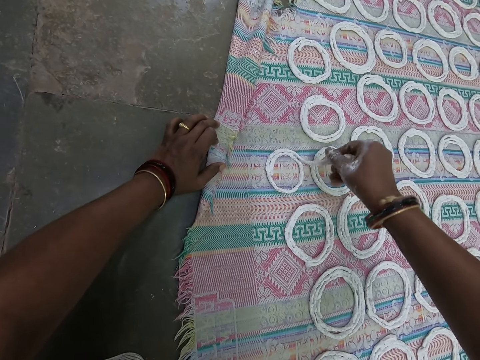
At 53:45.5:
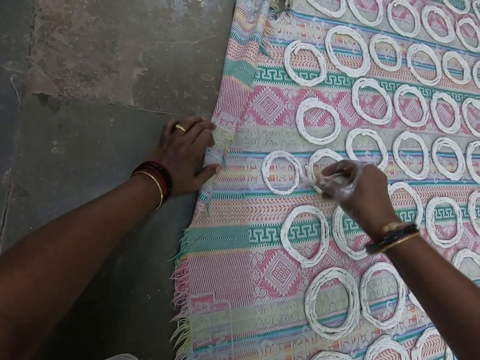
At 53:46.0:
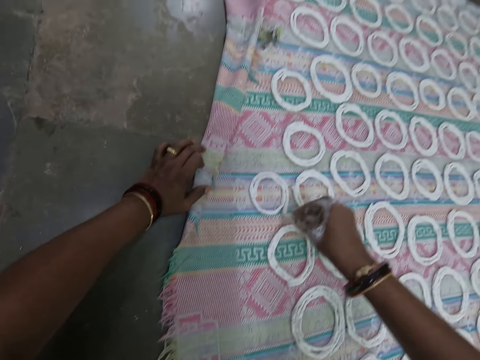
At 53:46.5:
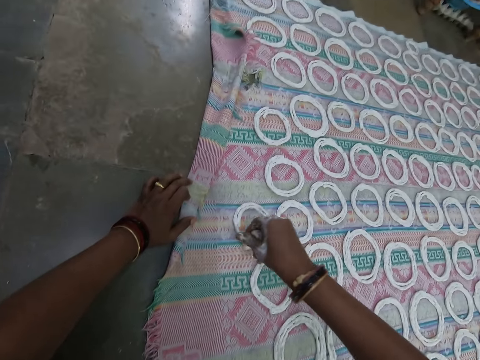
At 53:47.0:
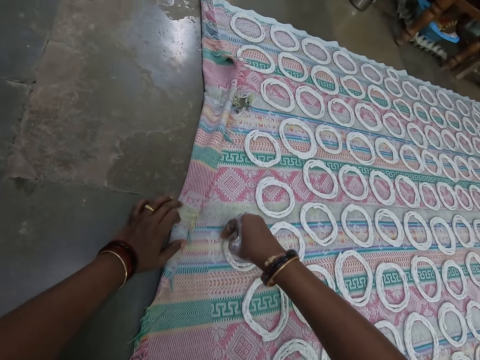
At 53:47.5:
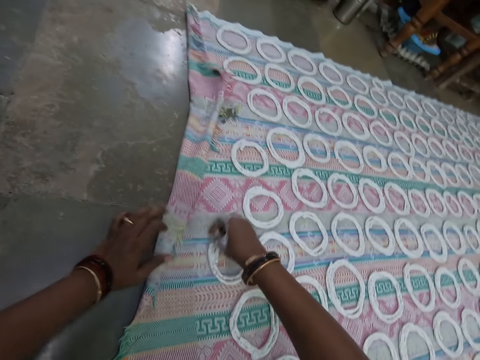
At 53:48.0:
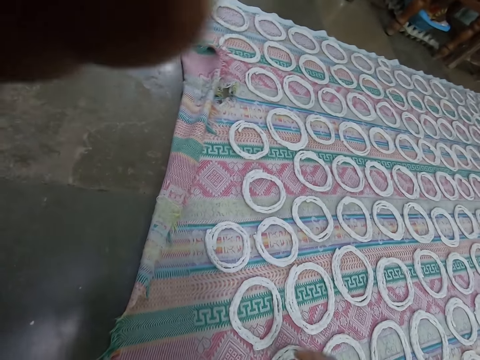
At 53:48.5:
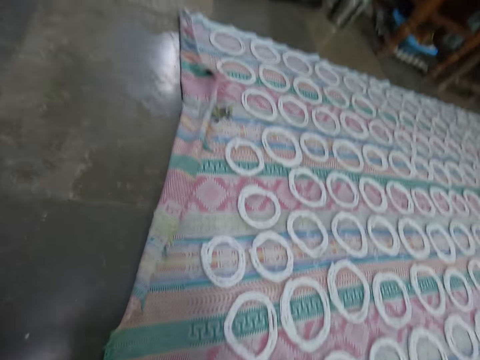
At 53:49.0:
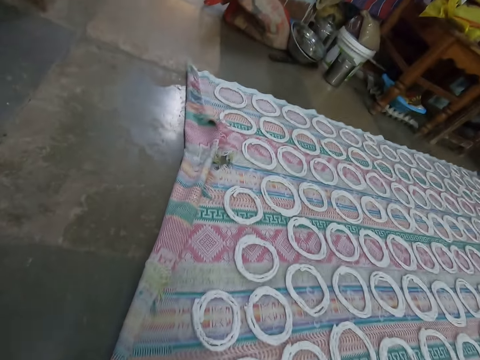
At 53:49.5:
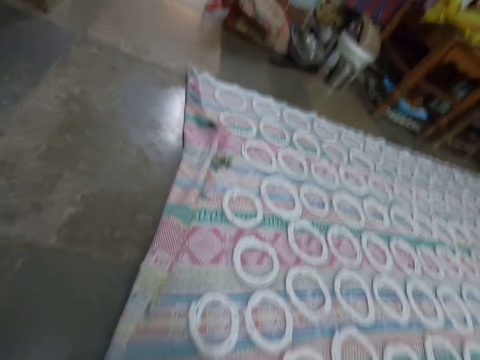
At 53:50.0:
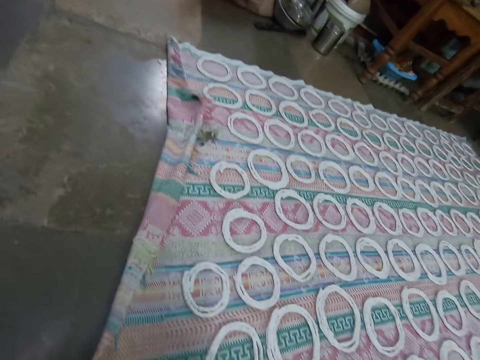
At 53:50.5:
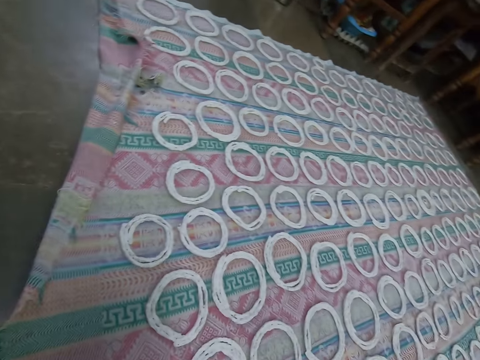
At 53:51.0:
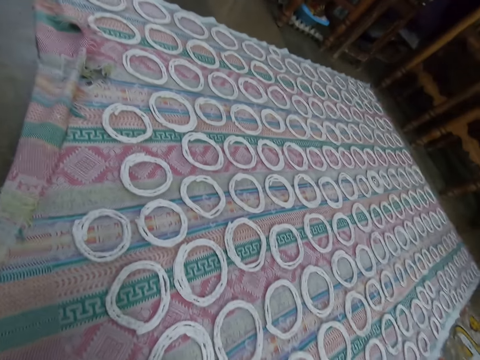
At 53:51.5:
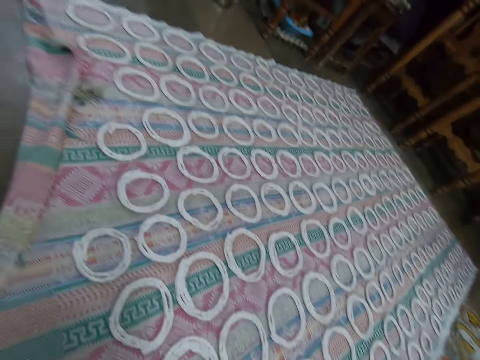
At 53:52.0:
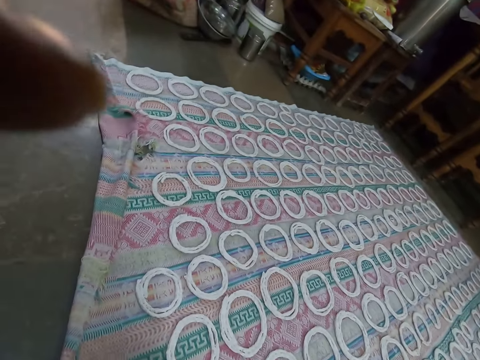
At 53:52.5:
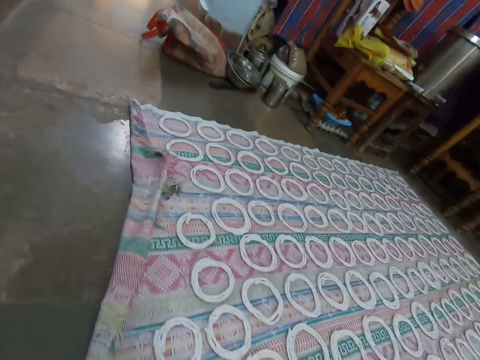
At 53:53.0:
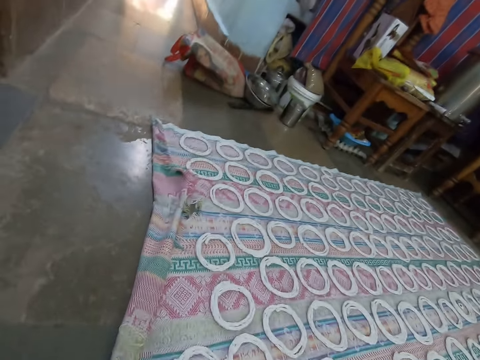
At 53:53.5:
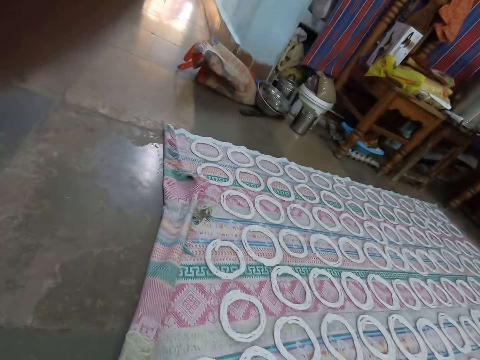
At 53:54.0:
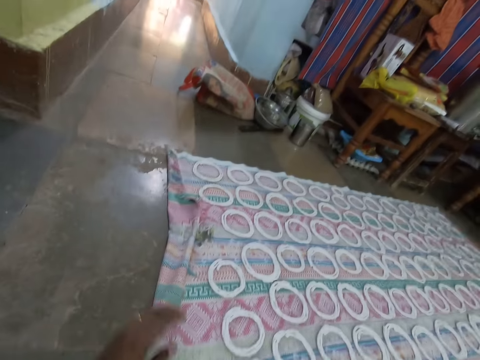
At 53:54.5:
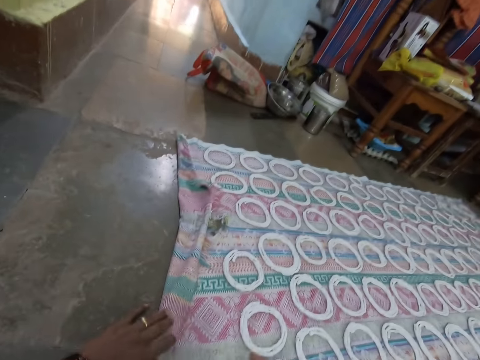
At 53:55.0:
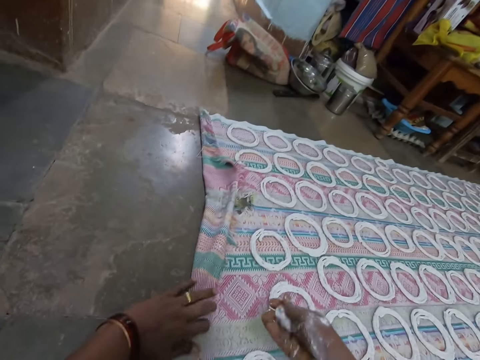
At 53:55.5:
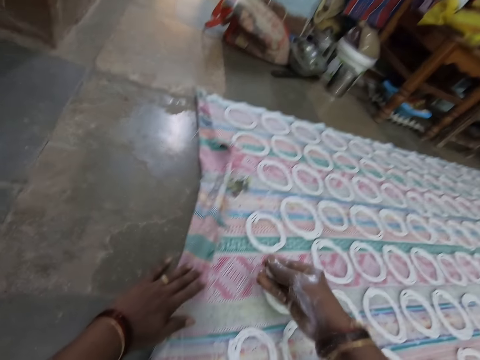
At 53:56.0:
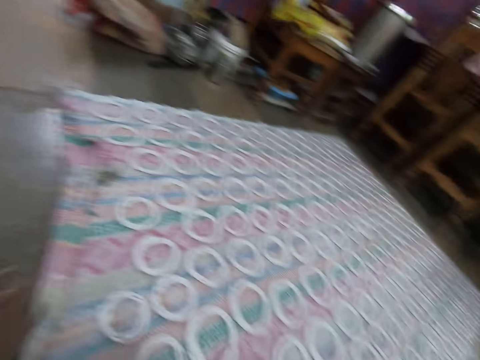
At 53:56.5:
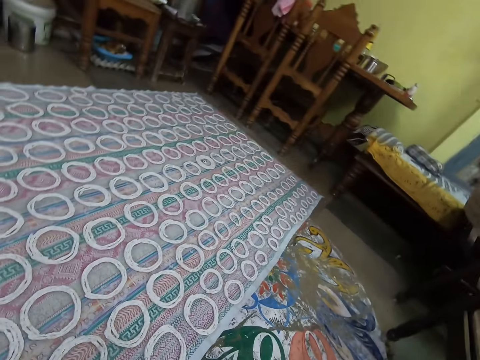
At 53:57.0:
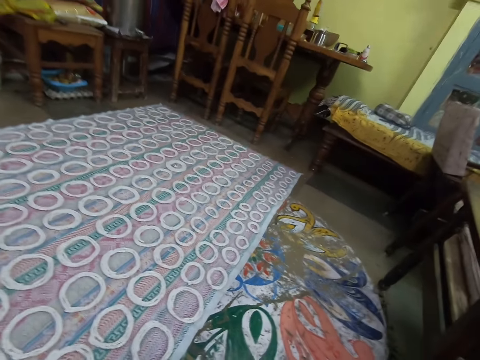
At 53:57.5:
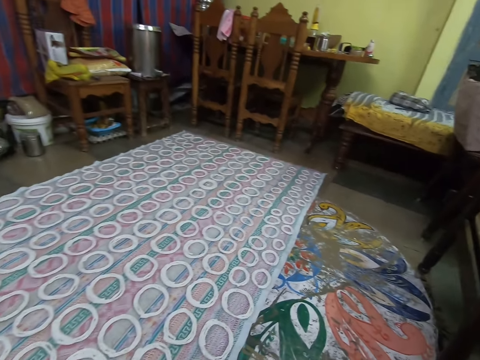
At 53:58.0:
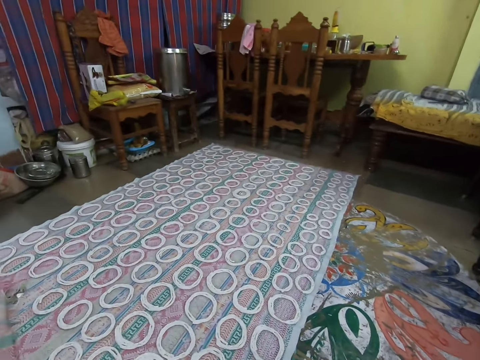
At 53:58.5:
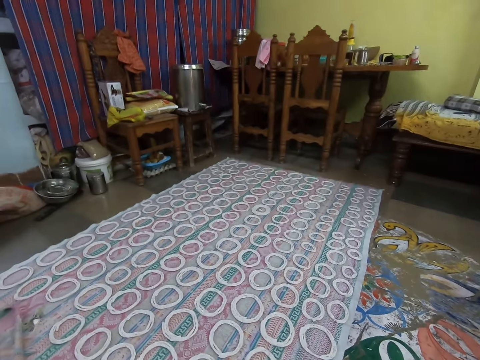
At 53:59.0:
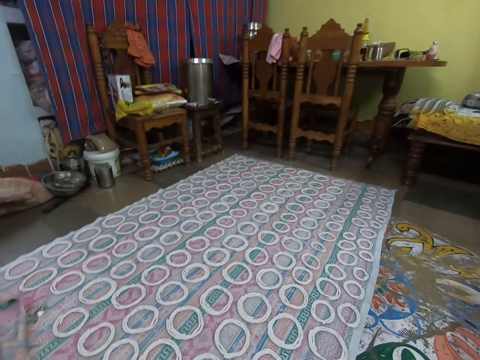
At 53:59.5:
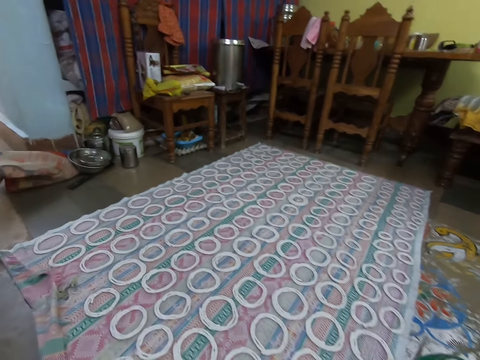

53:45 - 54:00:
The camera wearer adjusts a camera on his head with his left hand. He adjusts the fabric on the floor with his left hand. He rolls the murukku paste with his right hand. He looks around.

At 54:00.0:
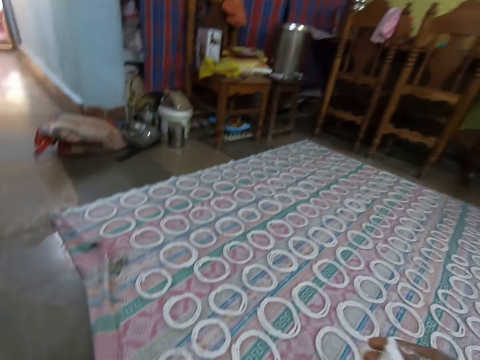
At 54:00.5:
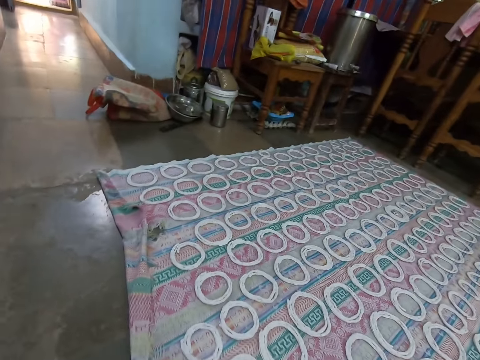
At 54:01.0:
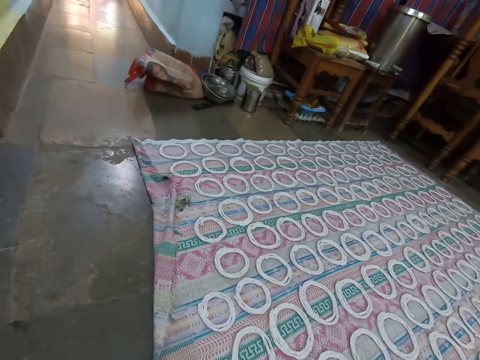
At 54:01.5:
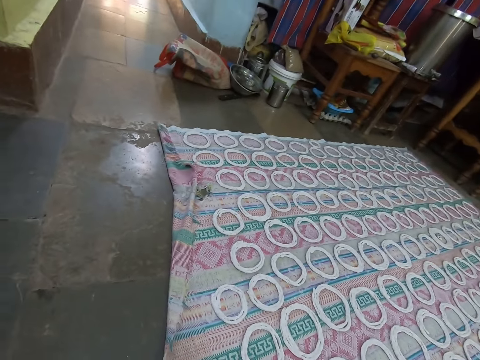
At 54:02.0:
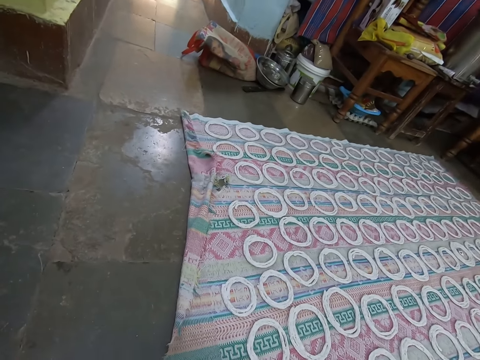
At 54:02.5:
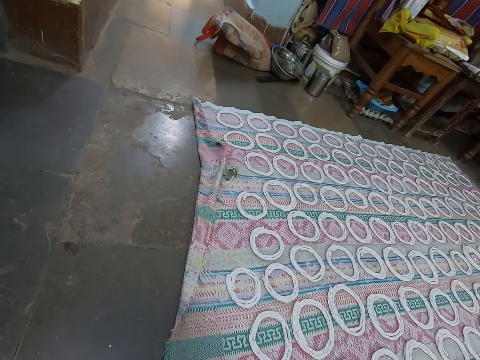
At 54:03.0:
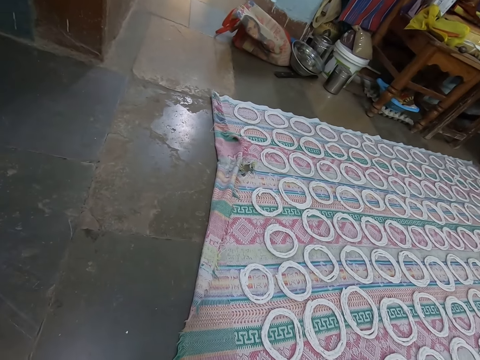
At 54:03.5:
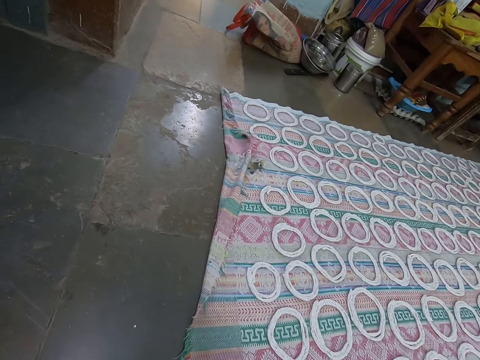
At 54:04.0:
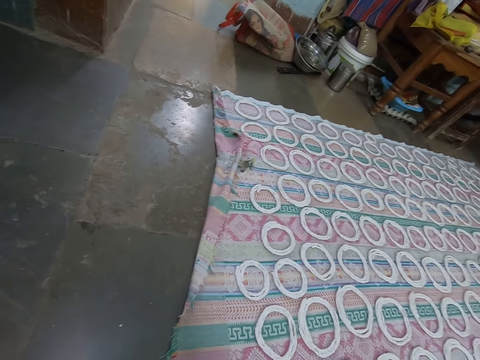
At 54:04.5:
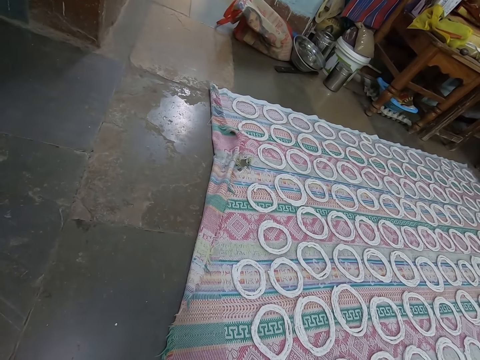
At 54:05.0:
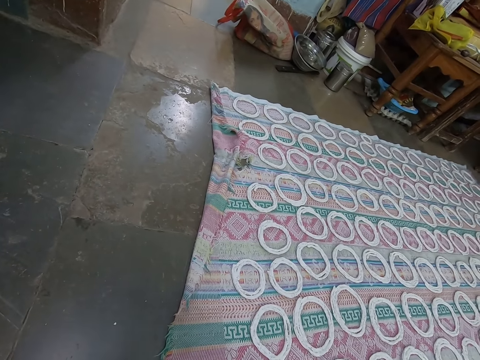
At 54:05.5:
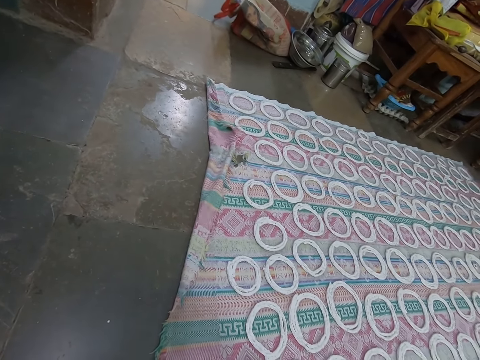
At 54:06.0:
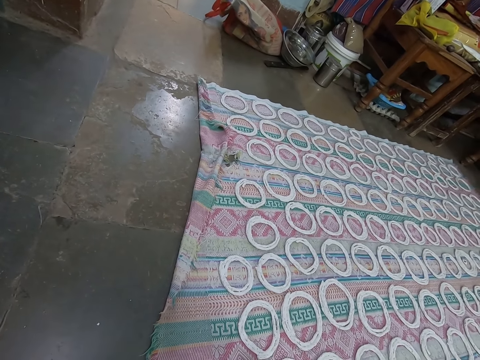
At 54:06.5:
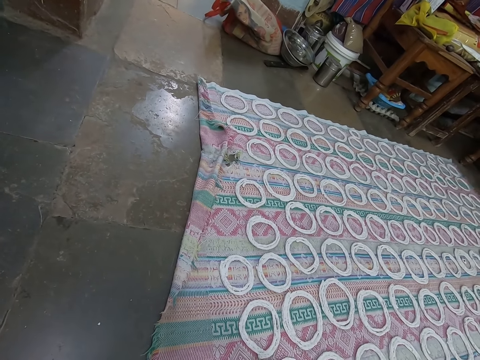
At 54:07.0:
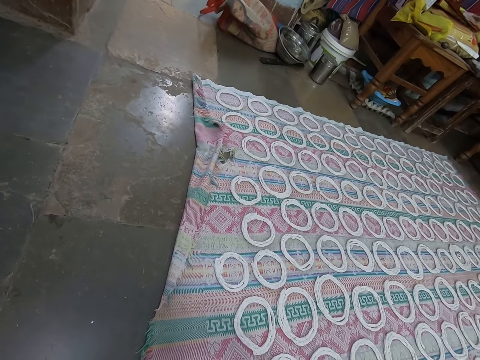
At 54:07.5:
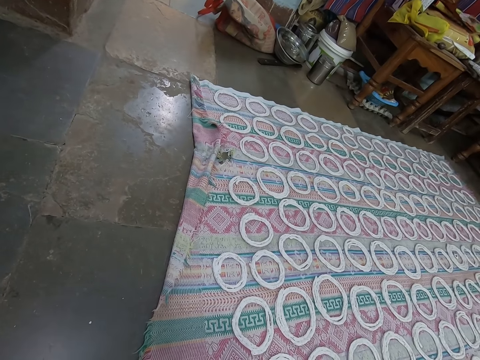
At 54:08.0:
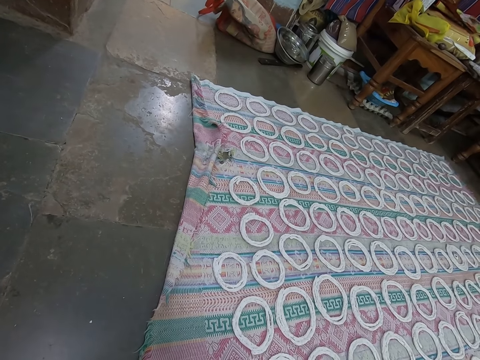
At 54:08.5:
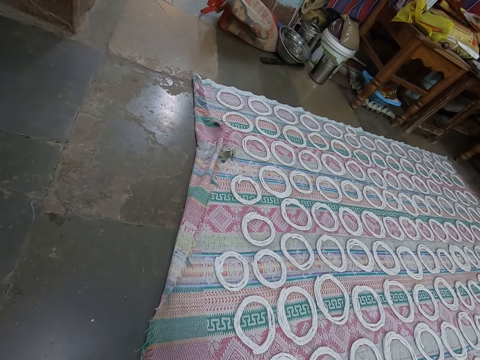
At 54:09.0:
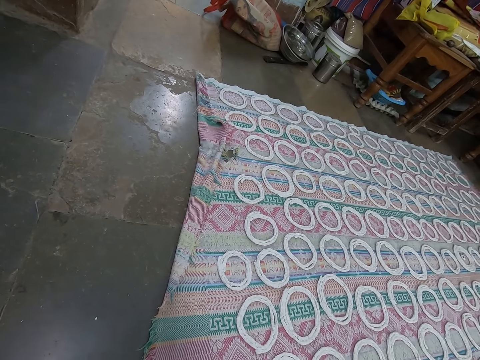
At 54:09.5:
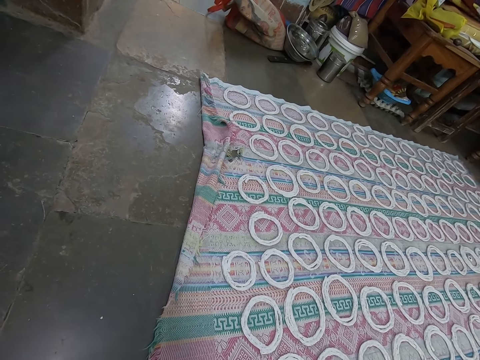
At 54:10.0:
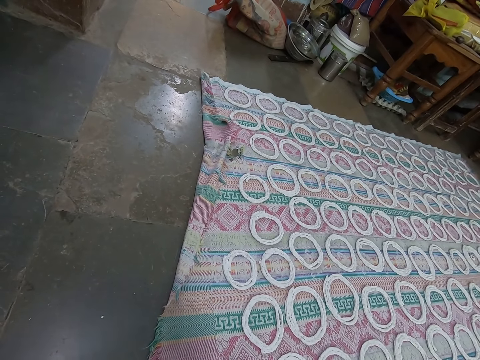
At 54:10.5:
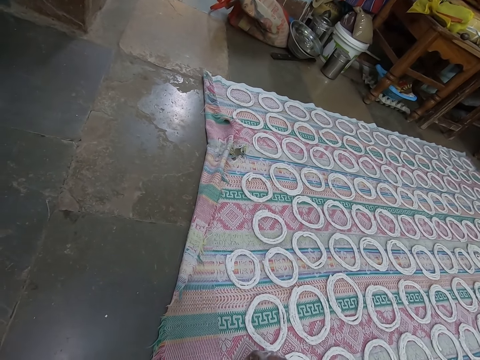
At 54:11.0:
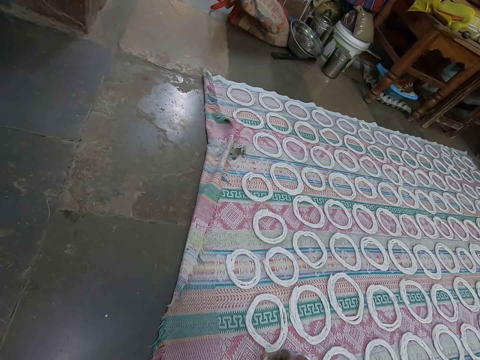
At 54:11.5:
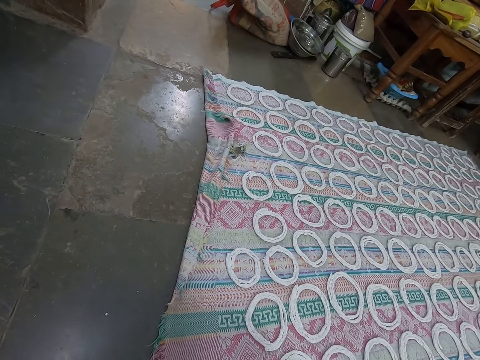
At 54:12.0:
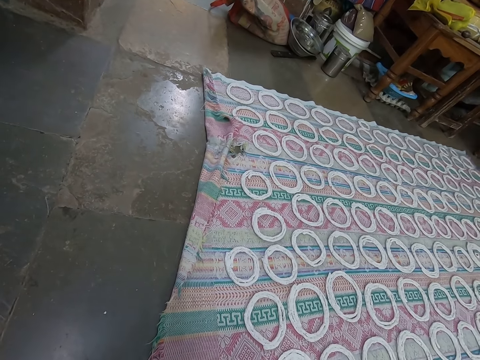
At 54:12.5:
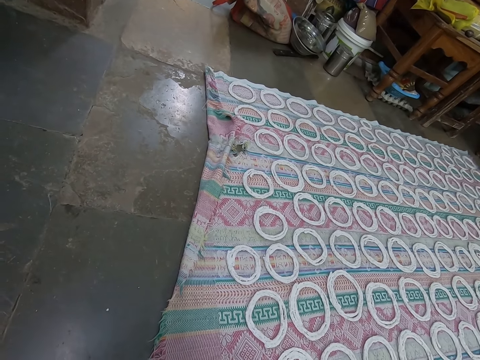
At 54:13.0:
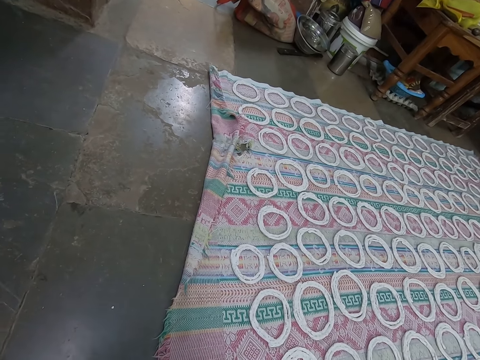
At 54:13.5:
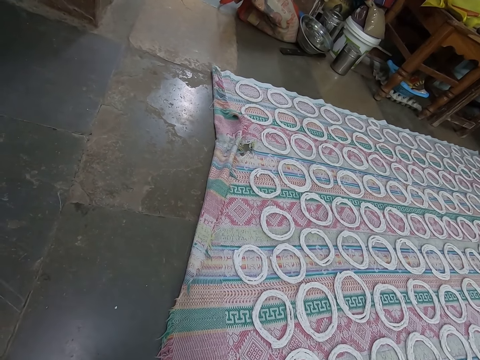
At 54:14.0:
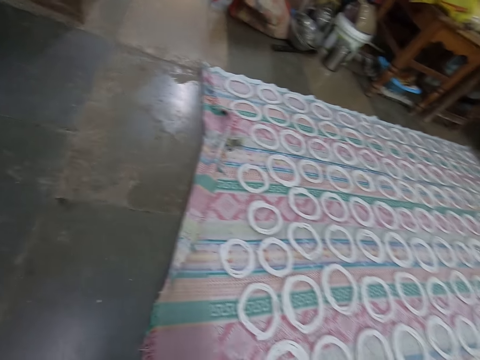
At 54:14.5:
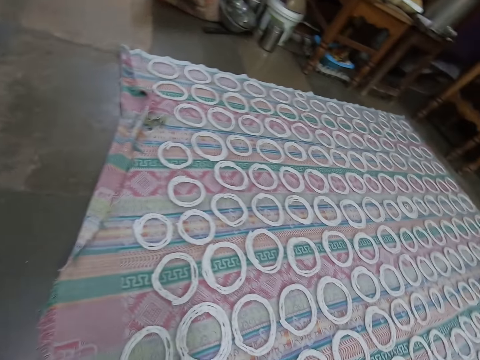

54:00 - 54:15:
The camera wearer shapes the murukku paste on the fabric on the floor with his right hand.
